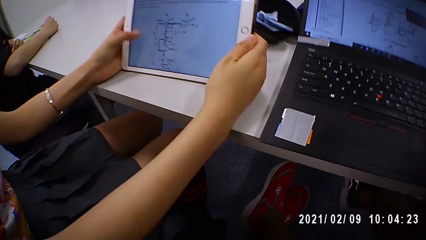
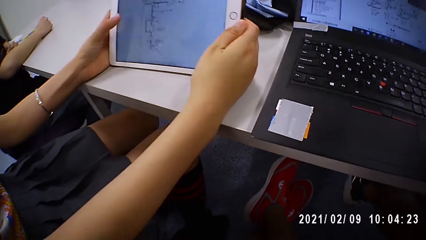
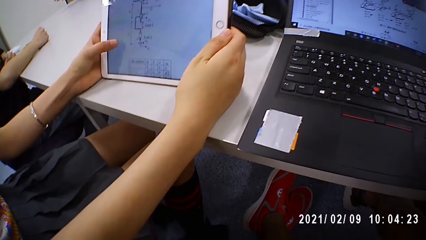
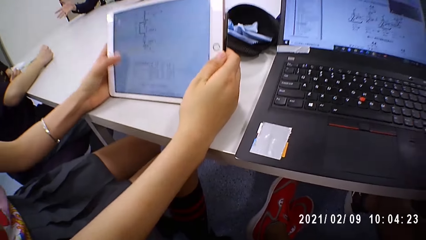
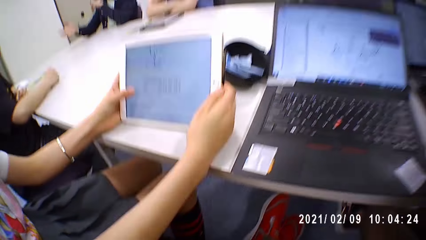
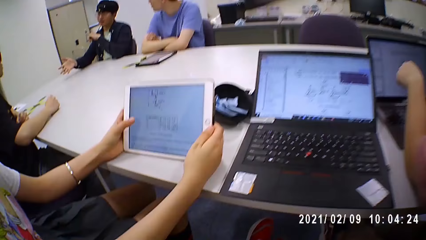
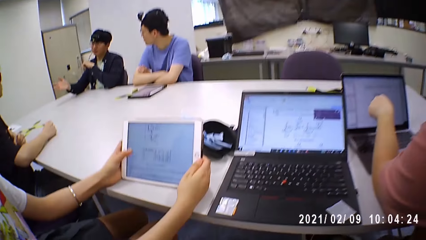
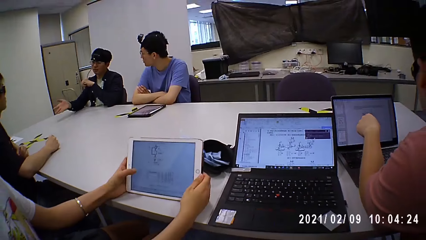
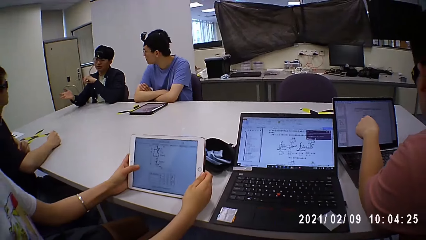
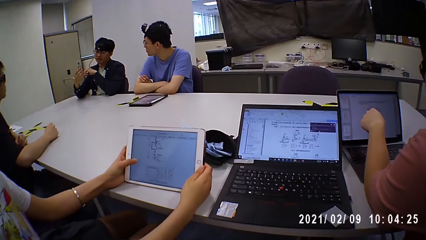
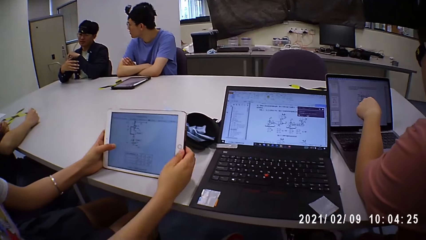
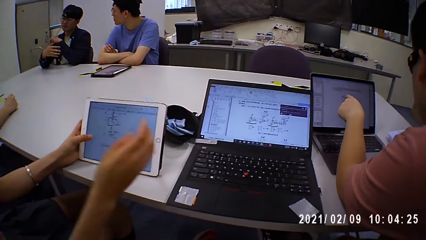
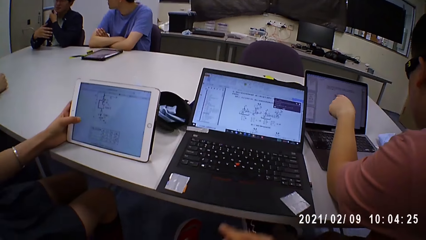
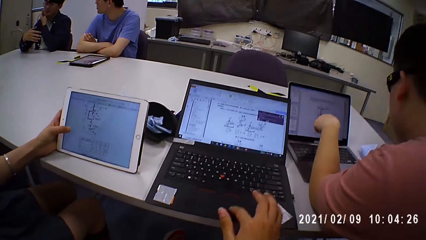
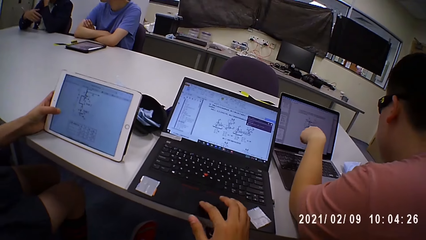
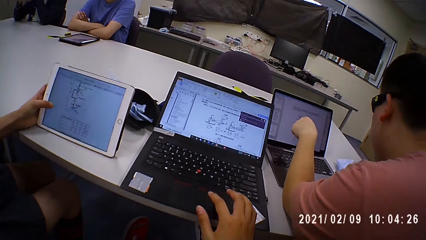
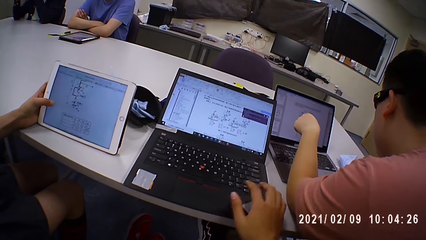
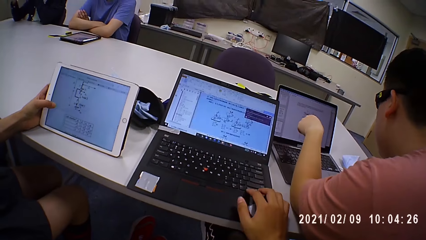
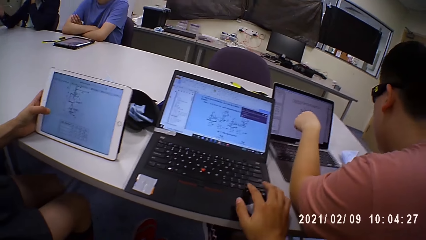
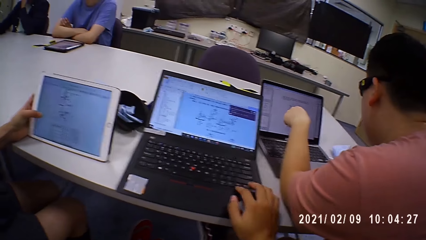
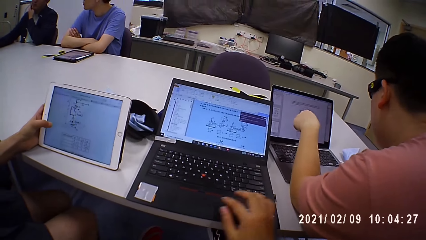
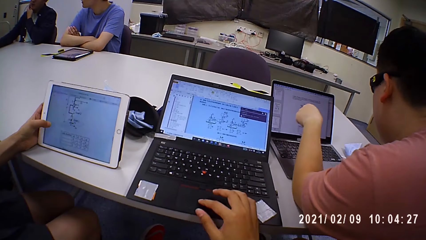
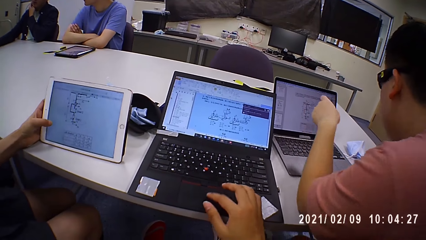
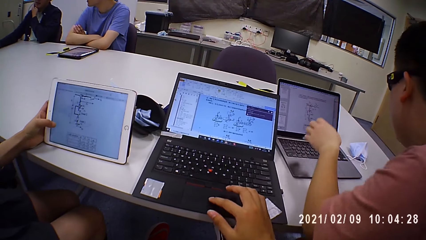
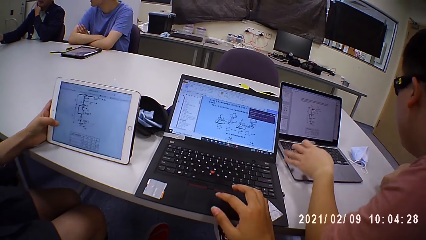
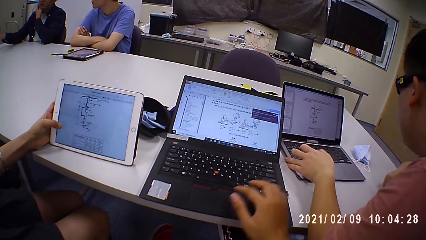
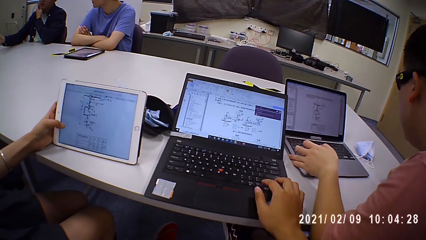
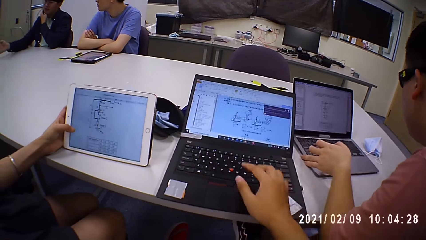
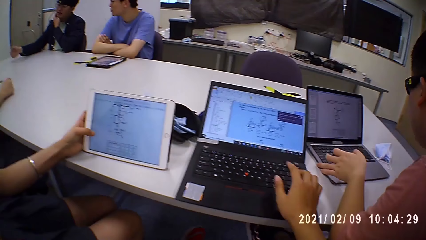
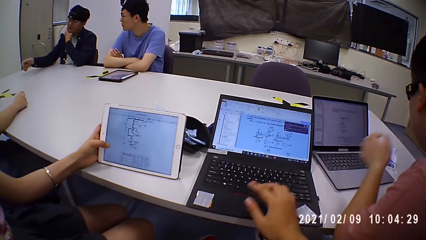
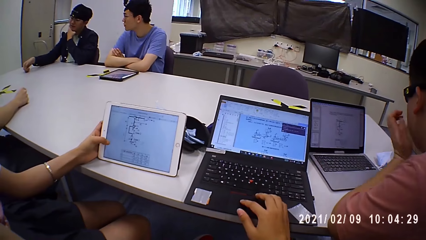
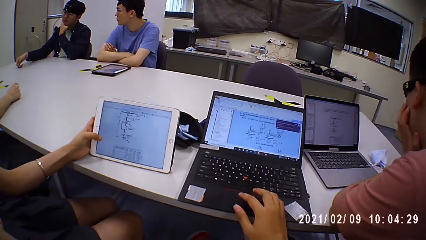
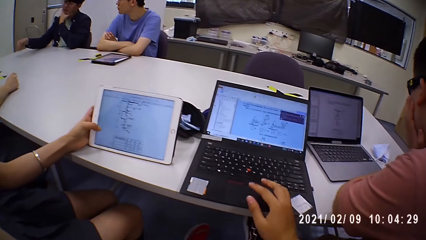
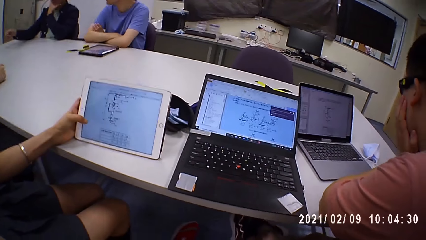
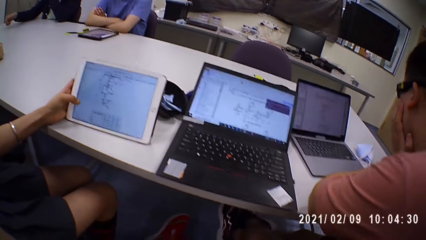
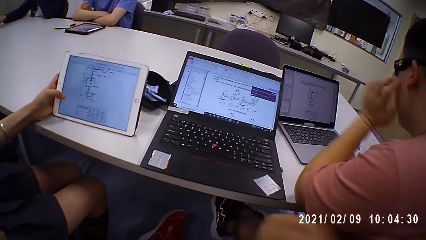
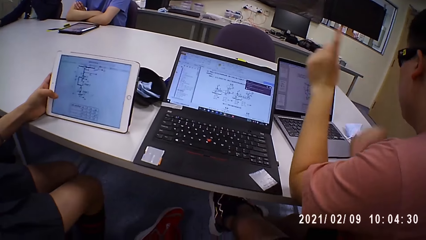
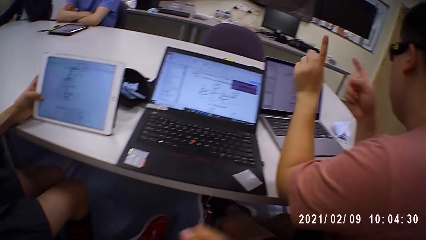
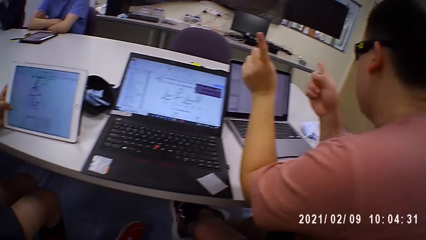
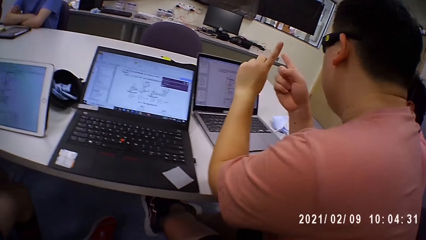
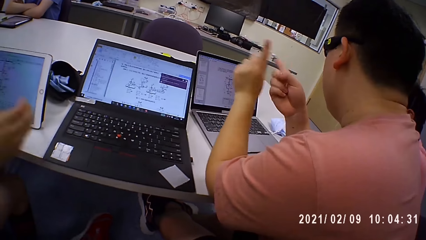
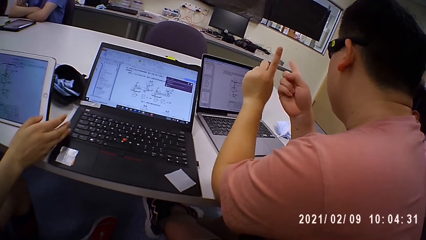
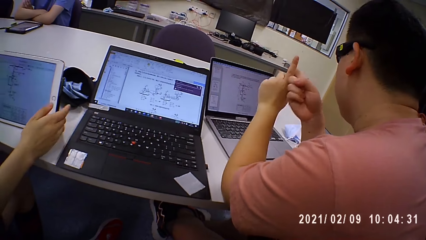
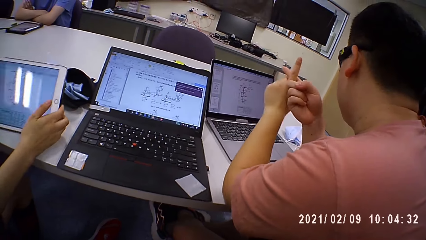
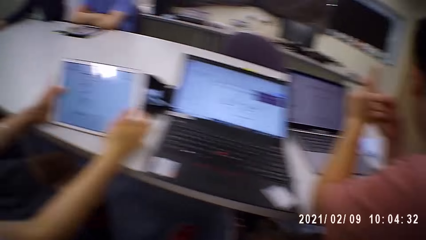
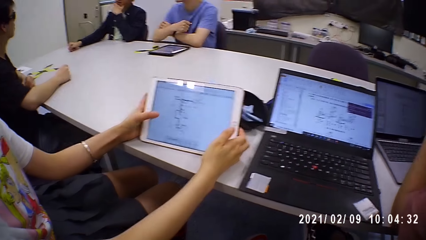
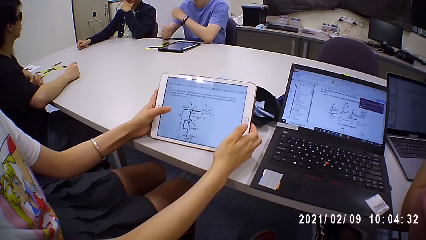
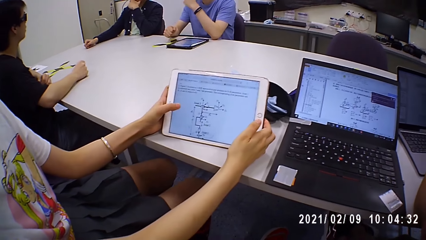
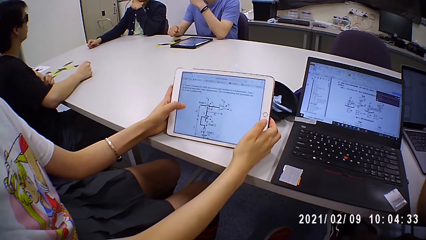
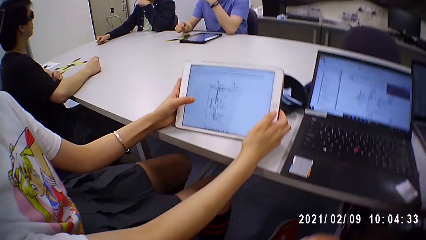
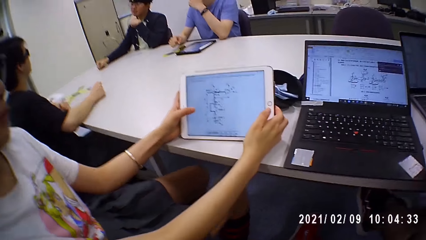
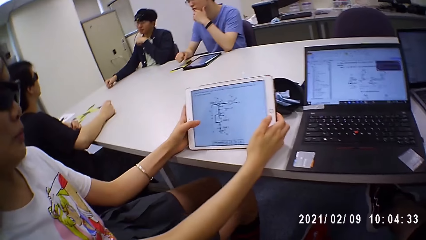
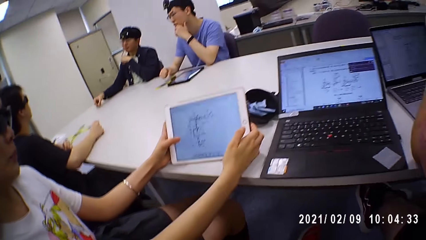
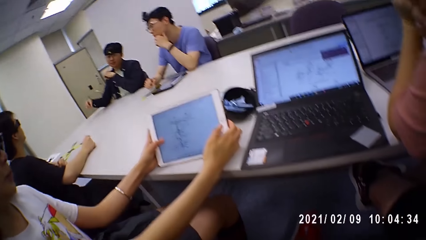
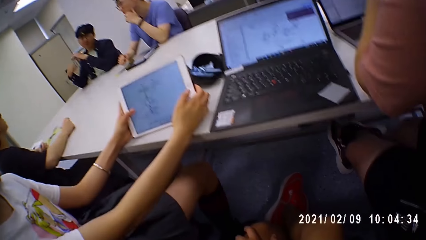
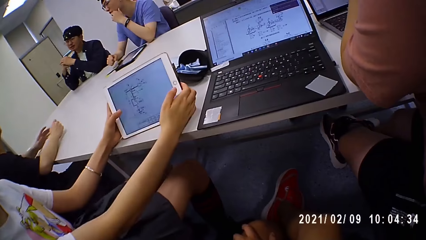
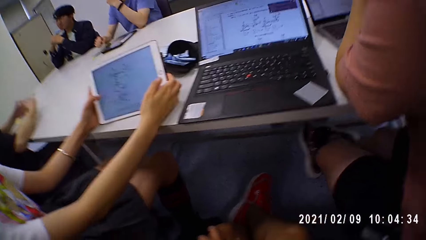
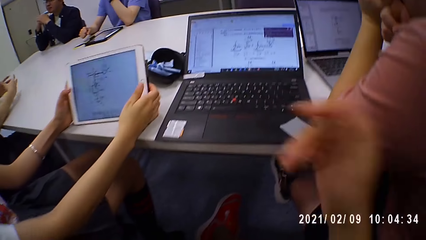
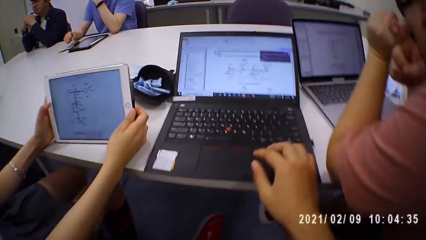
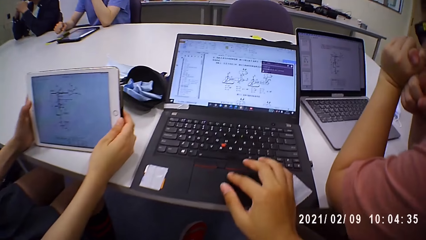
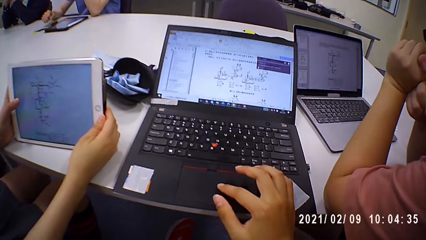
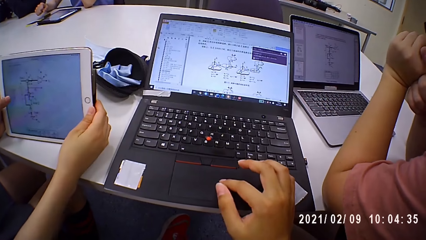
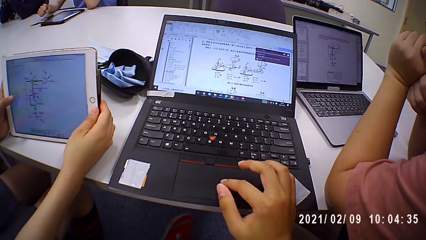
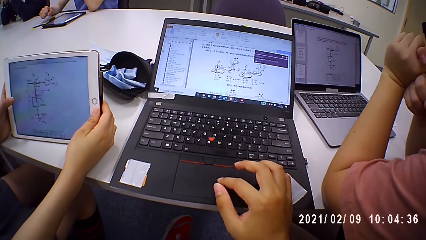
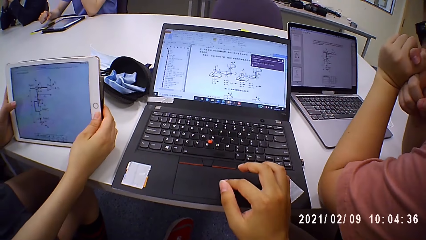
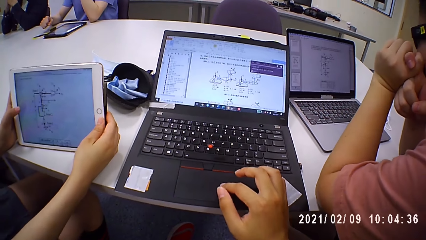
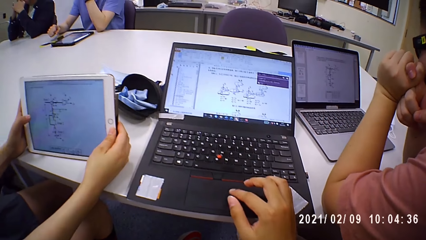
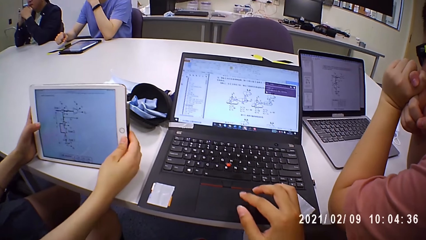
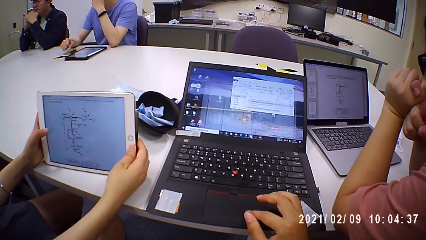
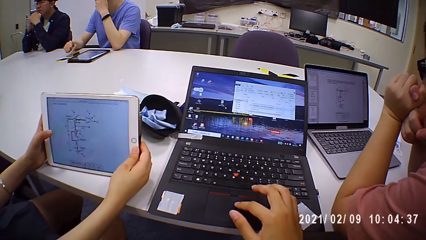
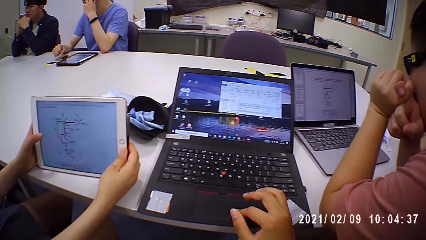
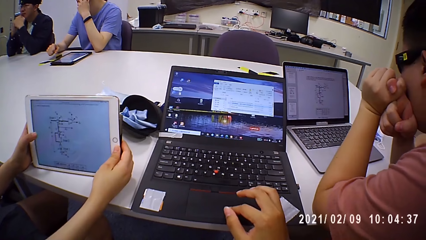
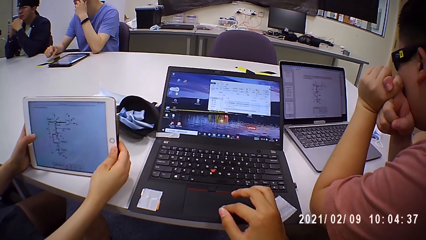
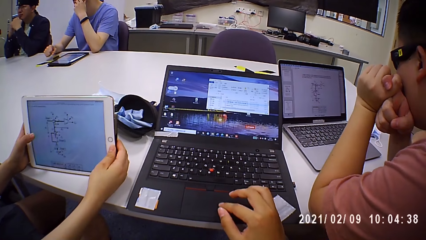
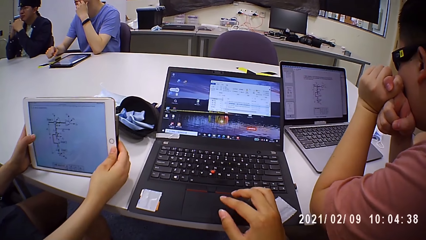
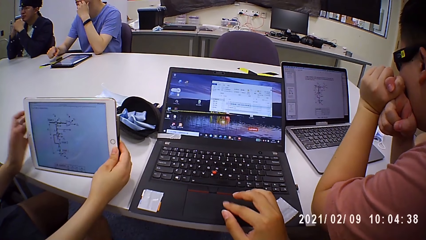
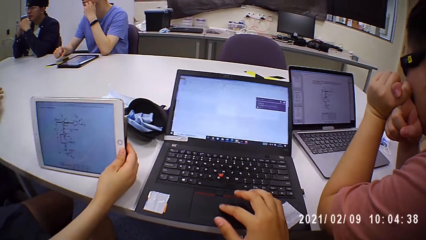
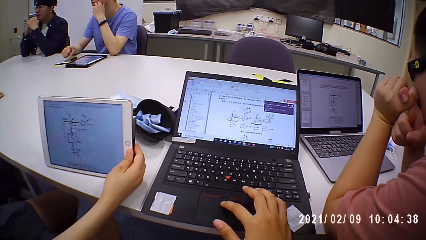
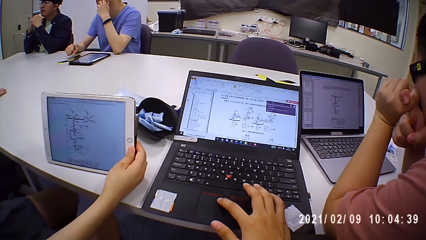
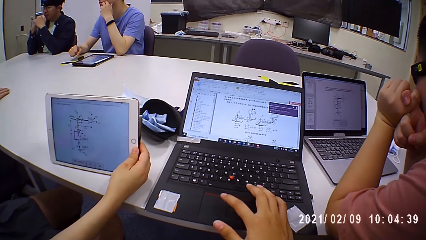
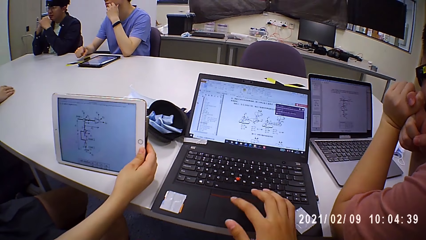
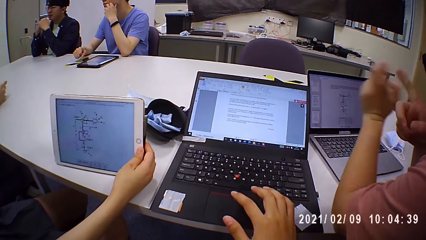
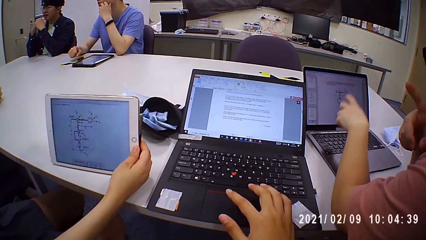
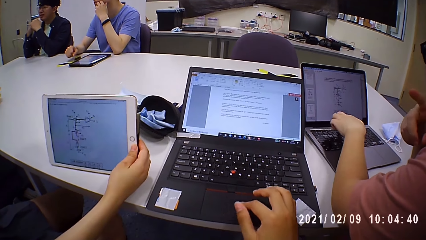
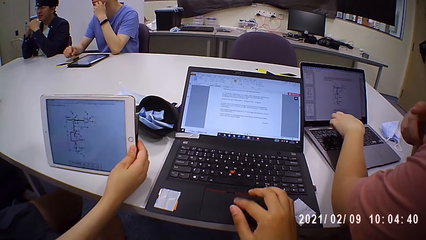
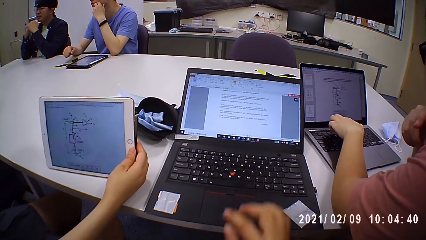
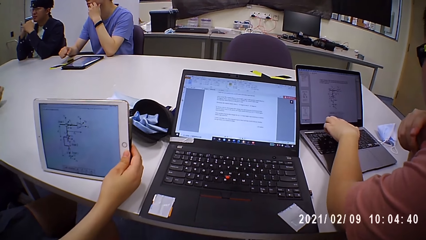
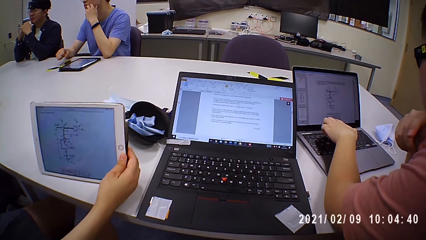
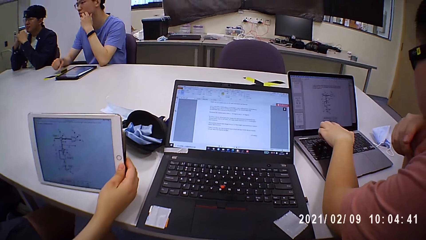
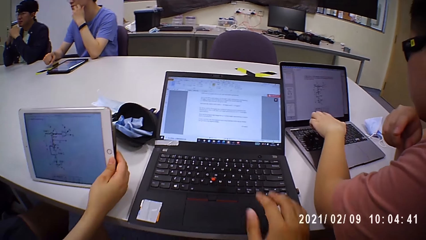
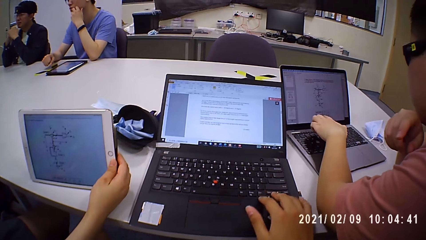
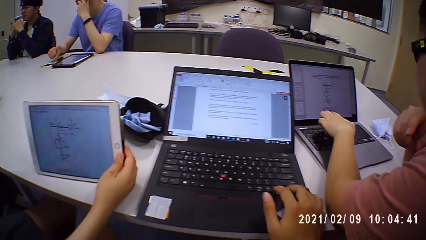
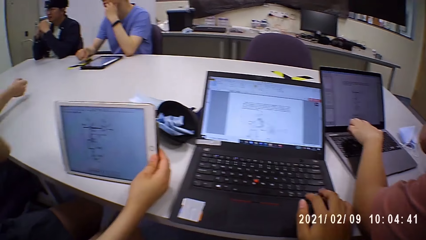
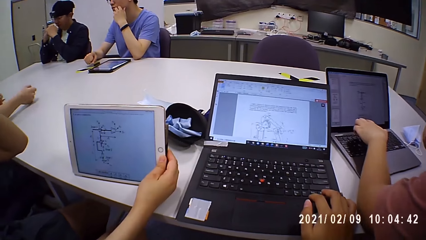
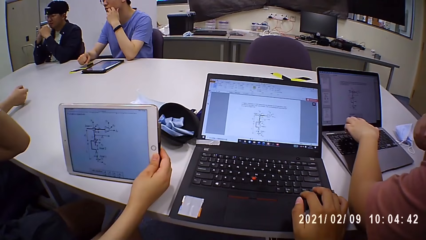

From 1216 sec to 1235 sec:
A woman scrolls on the tablet screen and touches her face. The camera wearer browses her laptop. She clicks on the laptop. A man shows action on her hands. The man raises a hand. The woman browses her tablet. The camera wearer browses her laptop. The woman raises a hand. The man points on the laptop.
